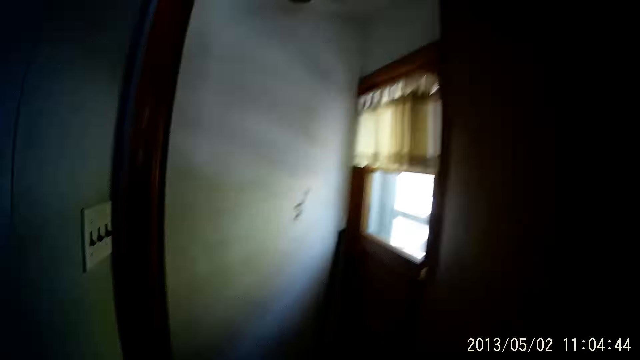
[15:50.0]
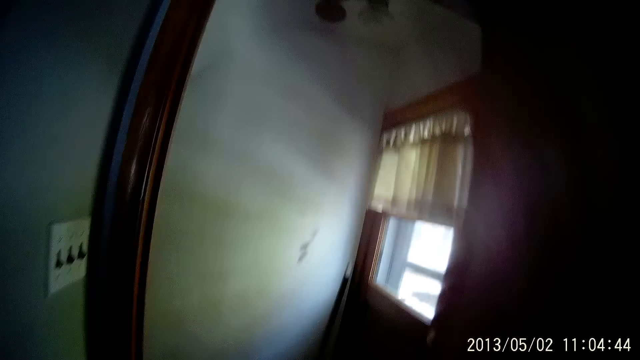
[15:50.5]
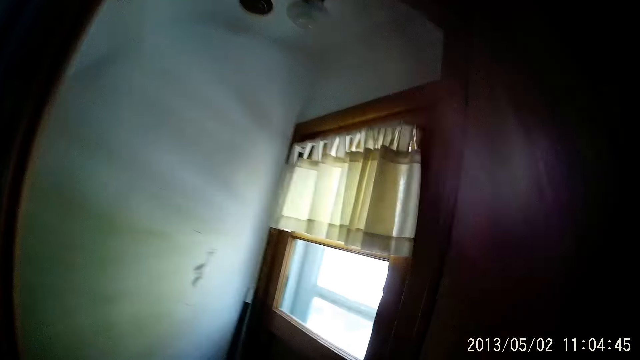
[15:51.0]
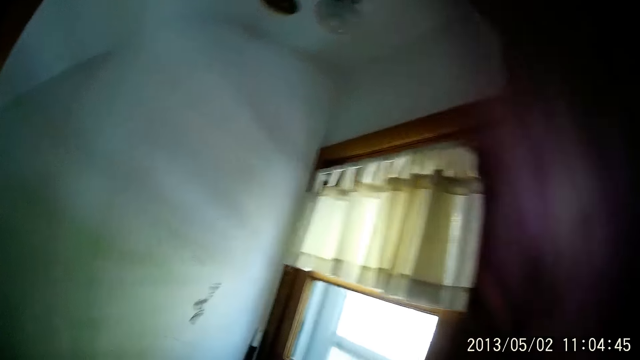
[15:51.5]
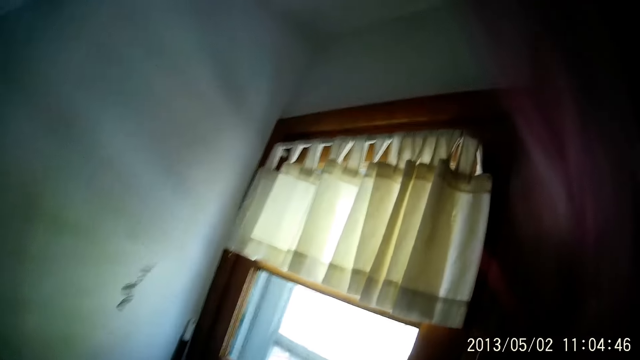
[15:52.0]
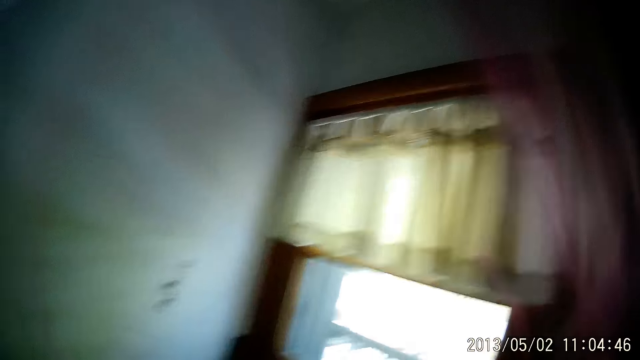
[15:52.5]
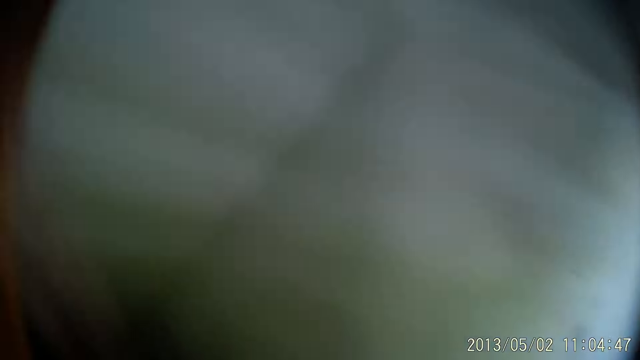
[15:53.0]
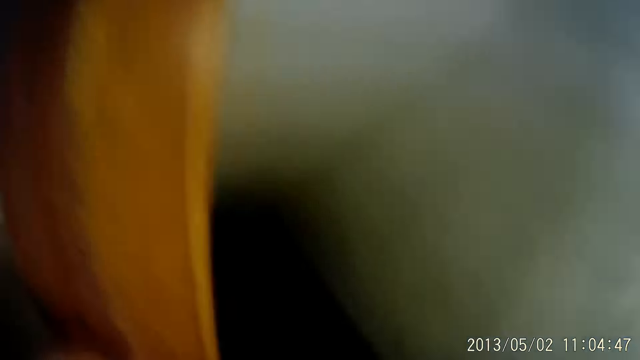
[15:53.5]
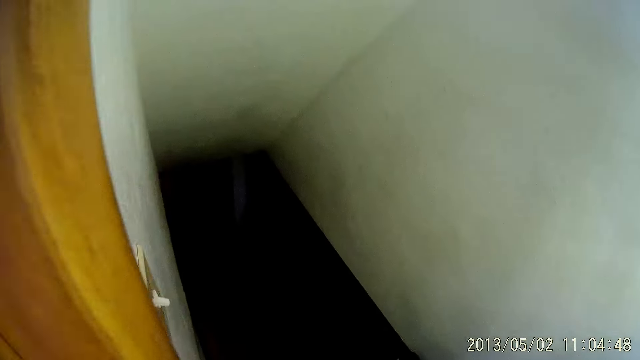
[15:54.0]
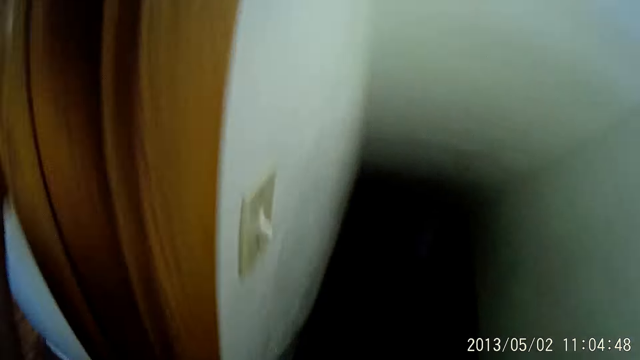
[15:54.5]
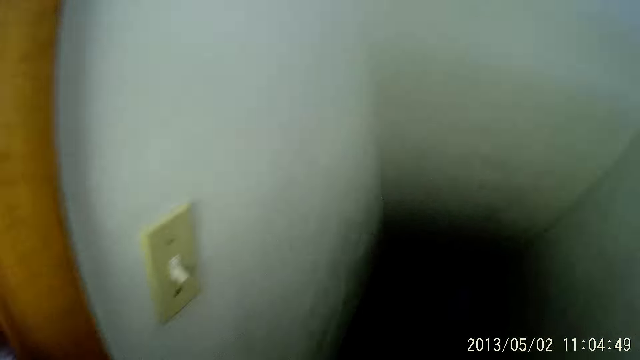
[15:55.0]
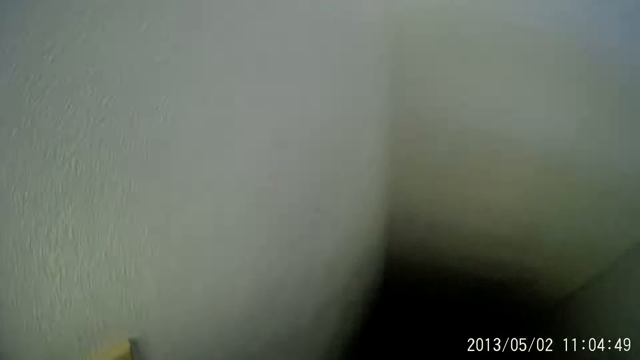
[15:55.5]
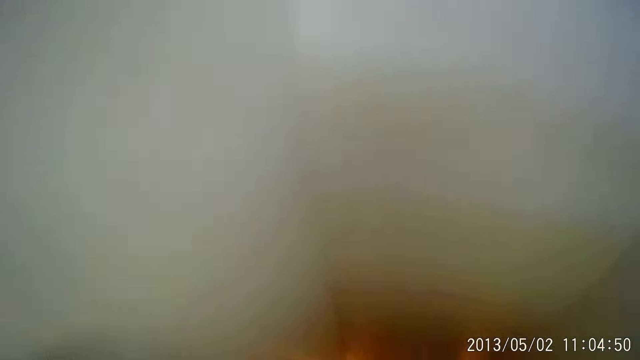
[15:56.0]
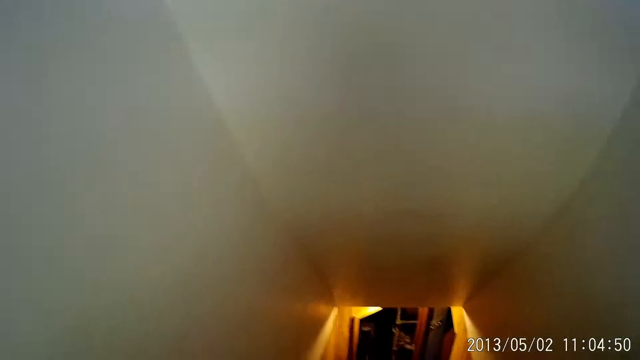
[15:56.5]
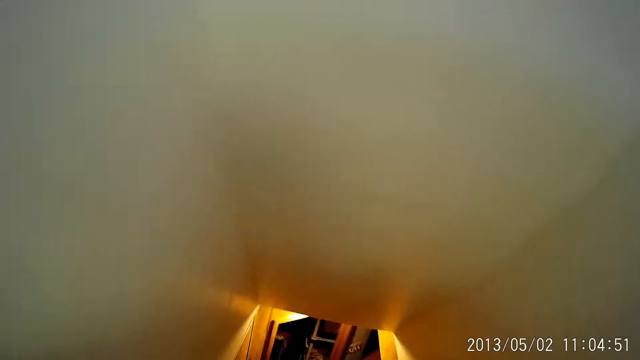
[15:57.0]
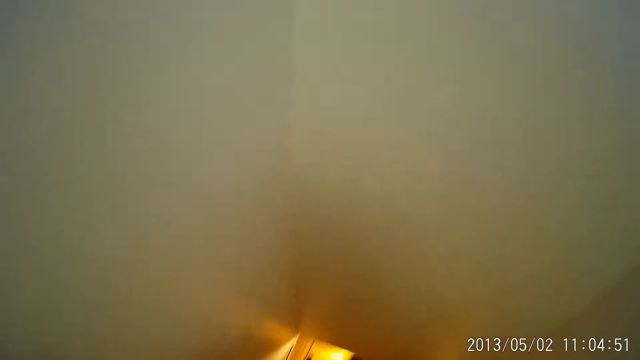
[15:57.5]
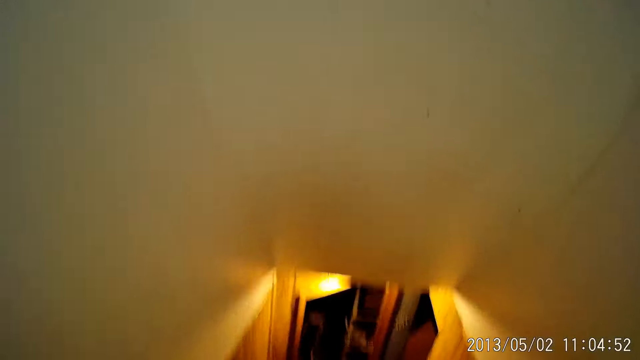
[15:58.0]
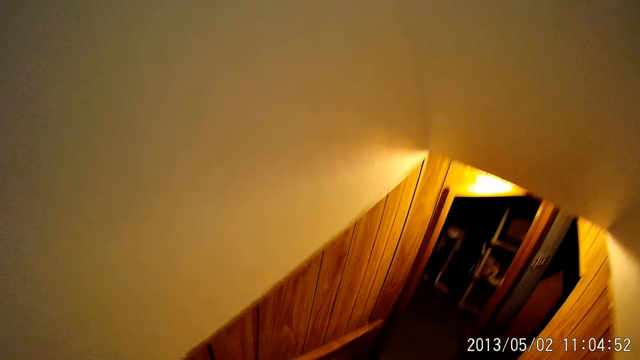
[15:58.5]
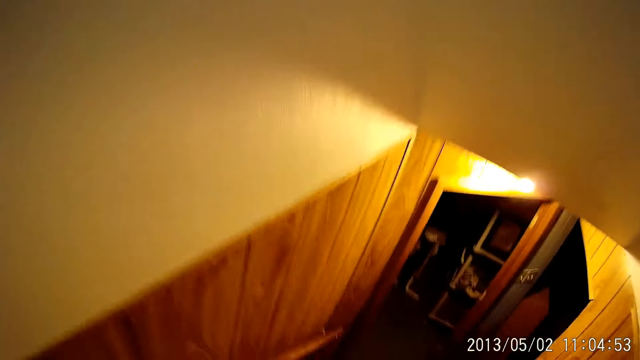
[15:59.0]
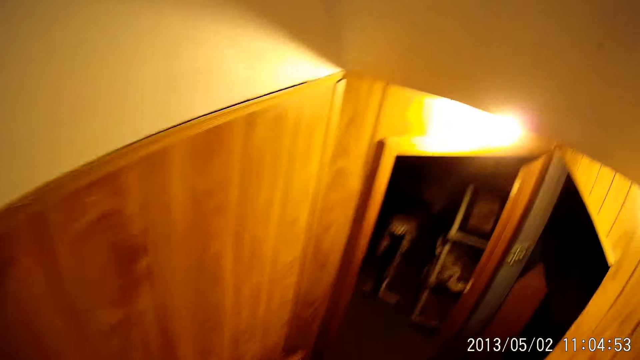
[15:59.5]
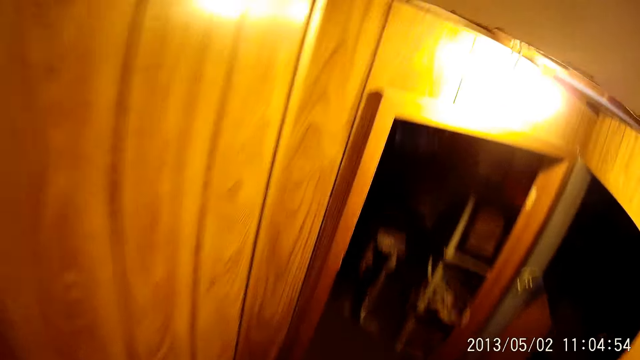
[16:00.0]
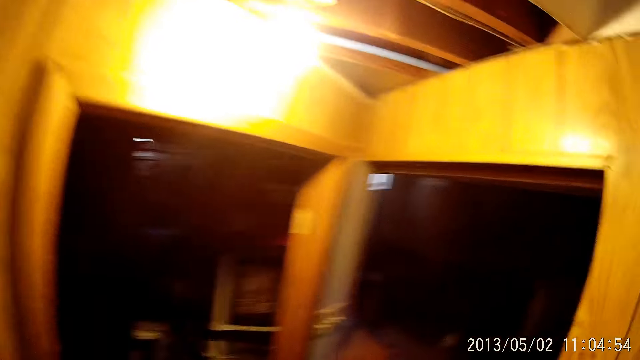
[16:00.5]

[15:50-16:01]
The camera wearer walks down the stairs.

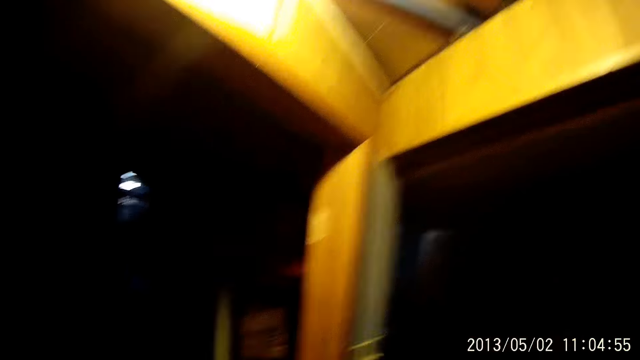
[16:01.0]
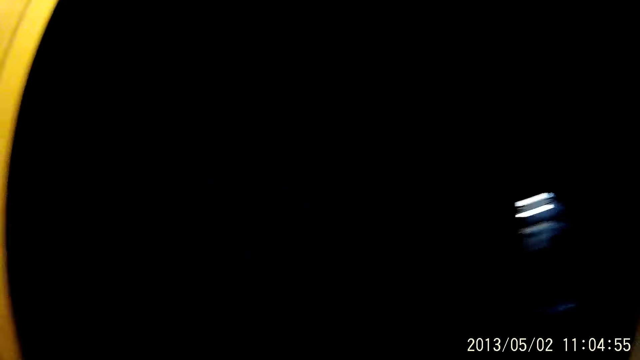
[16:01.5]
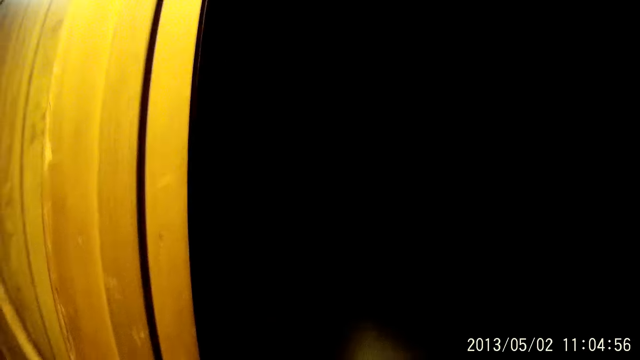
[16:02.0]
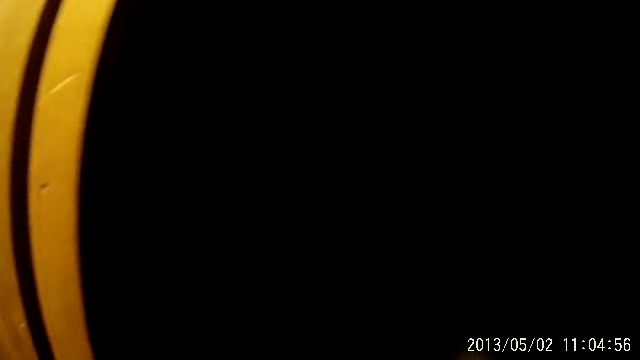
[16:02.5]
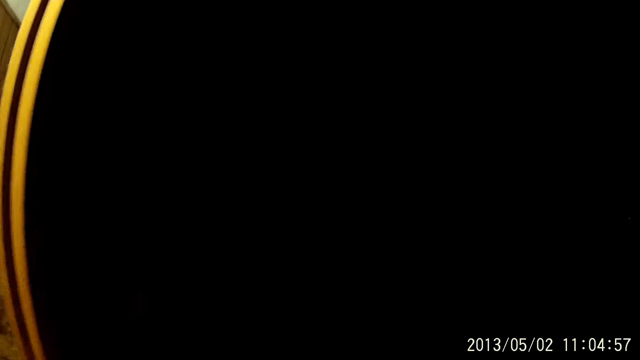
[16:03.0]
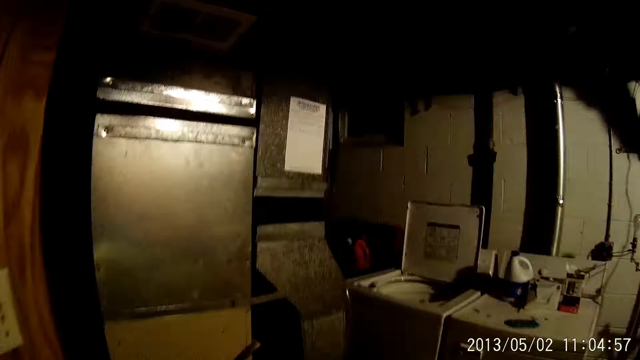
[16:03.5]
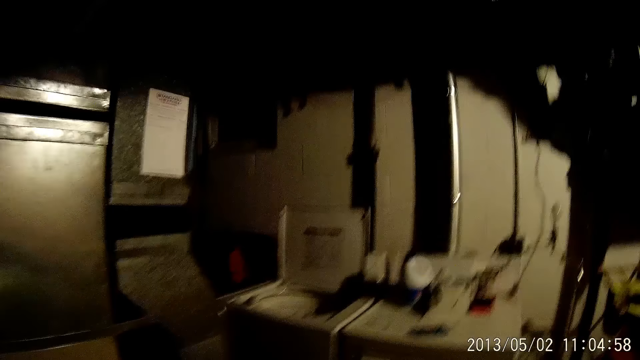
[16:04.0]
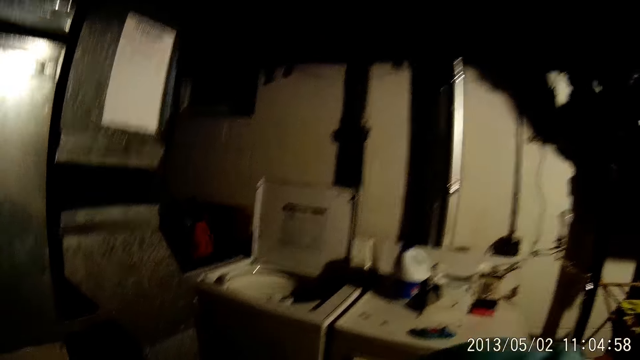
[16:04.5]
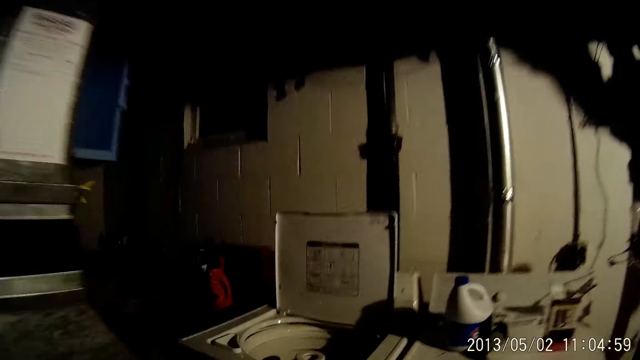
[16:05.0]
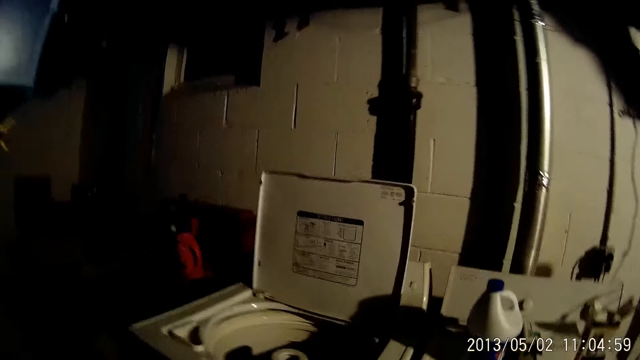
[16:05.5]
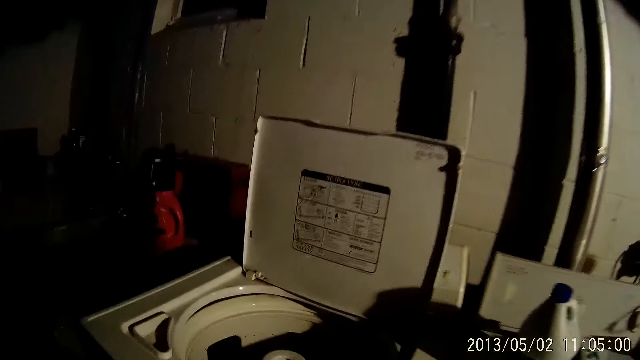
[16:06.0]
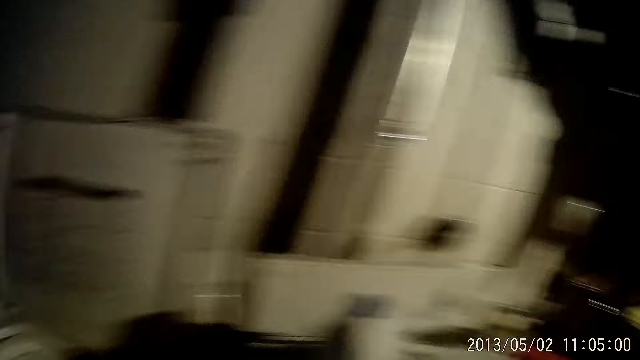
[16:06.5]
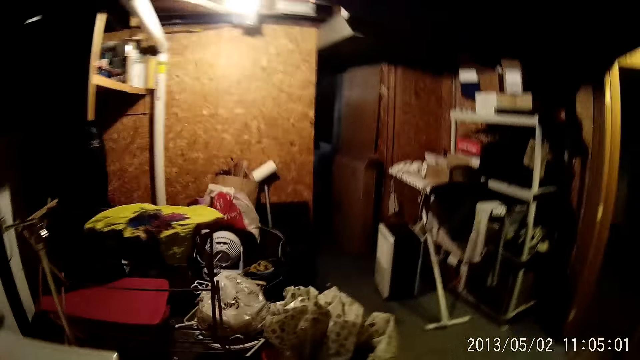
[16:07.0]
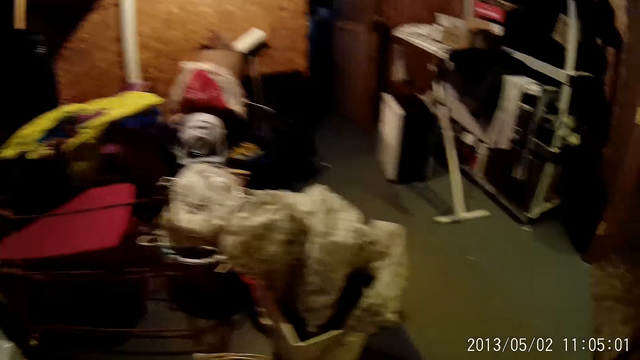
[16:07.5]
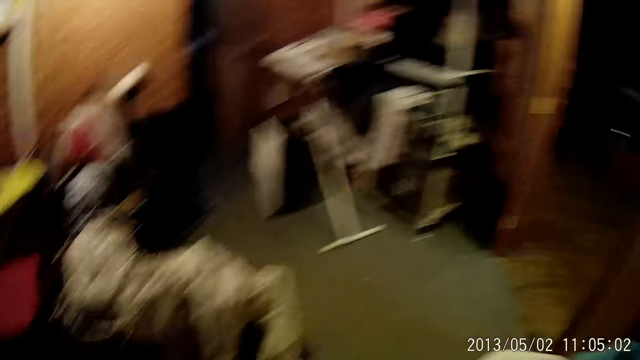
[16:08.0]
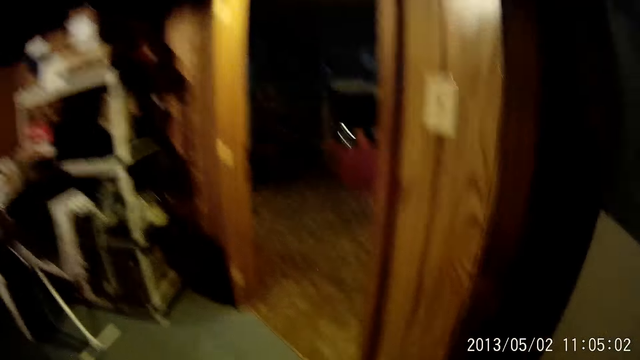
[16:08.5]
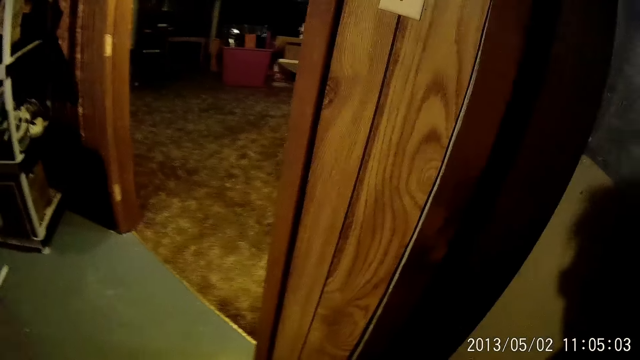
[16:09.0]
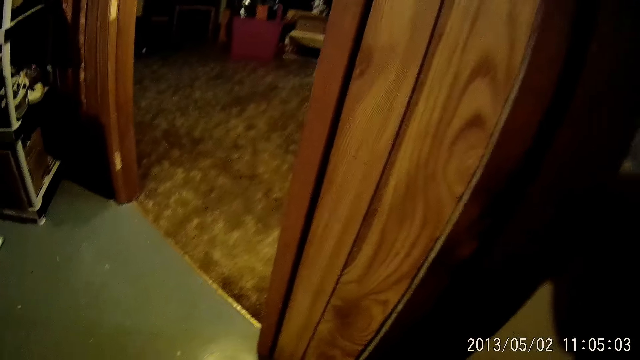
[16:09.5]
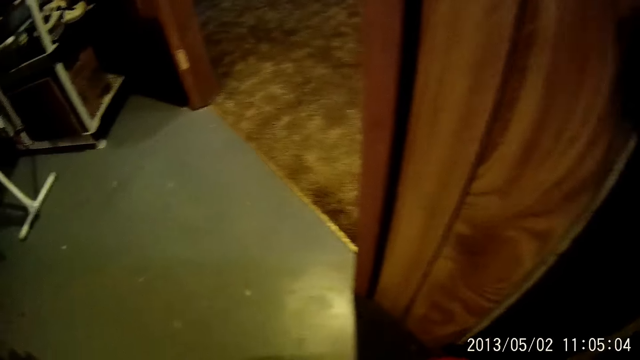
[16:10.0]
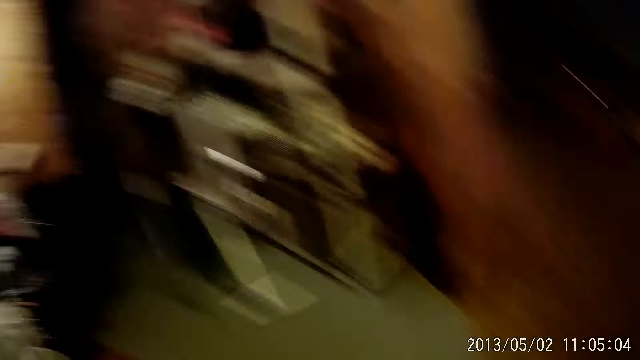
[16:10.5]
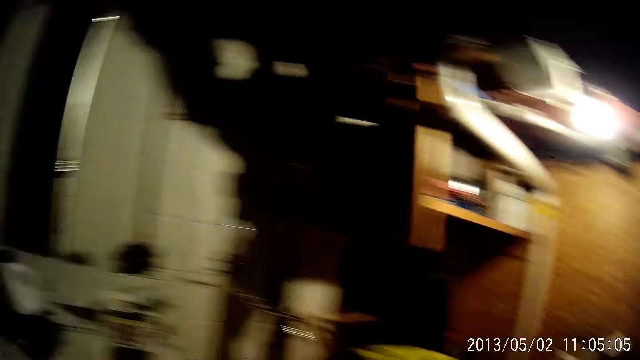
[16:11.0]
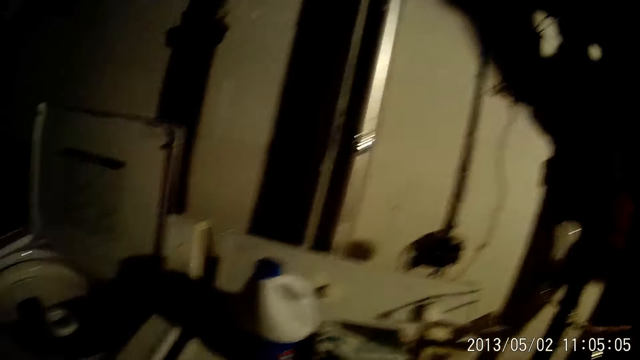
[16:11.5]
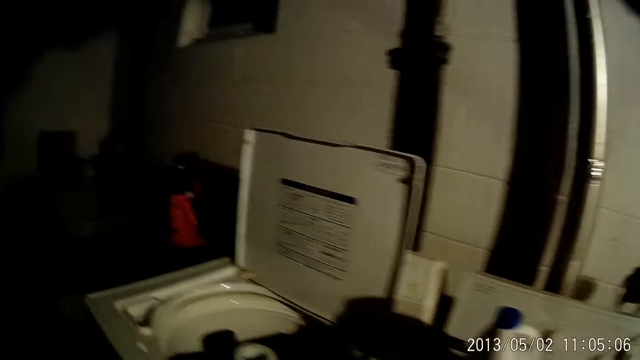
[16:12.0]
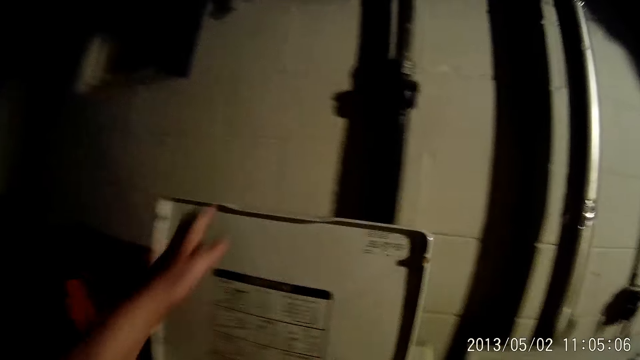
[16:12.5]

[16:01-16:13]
The camera wearer switches the light on. They walk into the basement.
